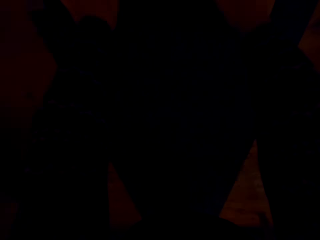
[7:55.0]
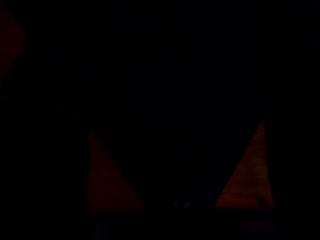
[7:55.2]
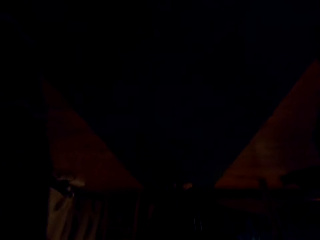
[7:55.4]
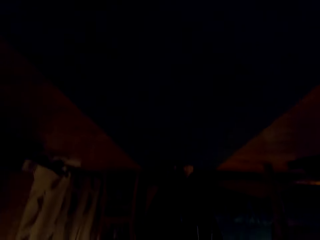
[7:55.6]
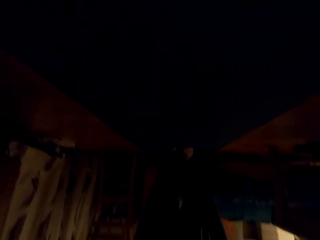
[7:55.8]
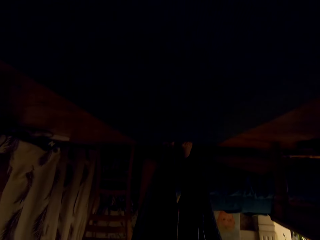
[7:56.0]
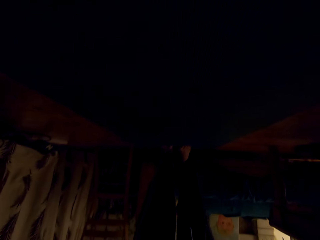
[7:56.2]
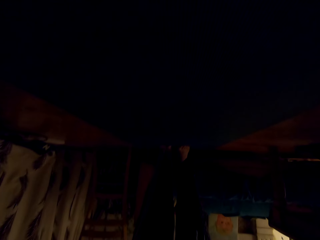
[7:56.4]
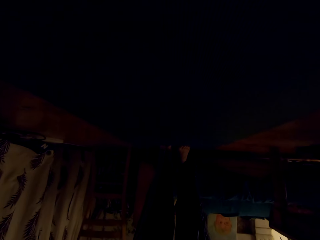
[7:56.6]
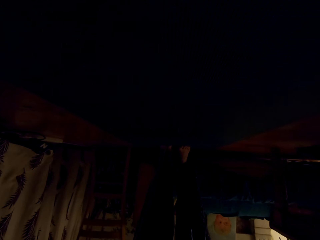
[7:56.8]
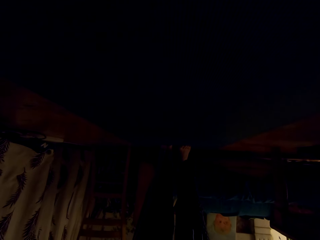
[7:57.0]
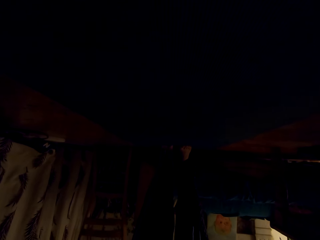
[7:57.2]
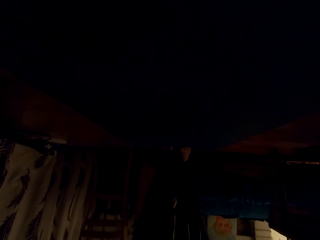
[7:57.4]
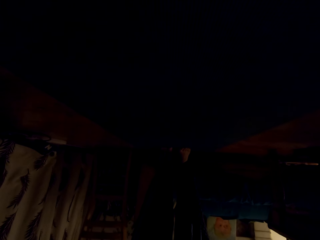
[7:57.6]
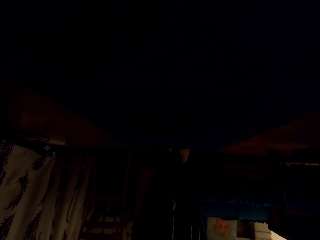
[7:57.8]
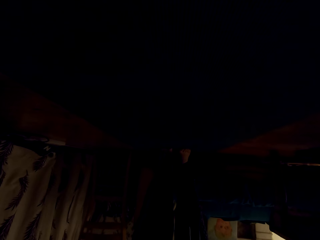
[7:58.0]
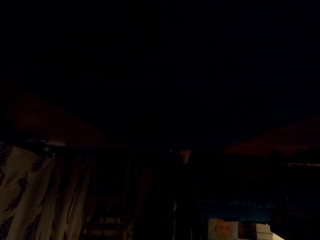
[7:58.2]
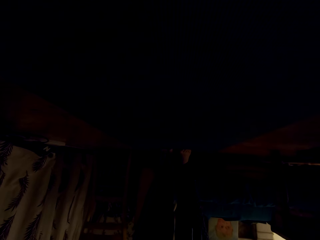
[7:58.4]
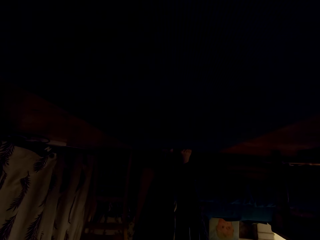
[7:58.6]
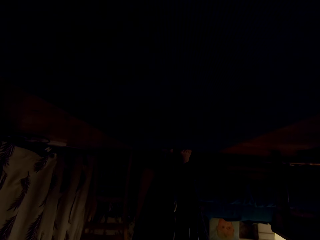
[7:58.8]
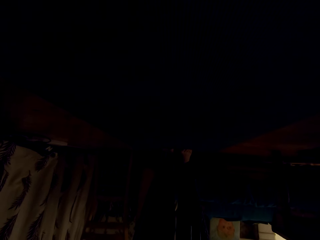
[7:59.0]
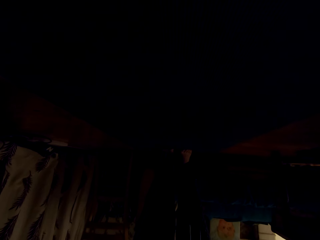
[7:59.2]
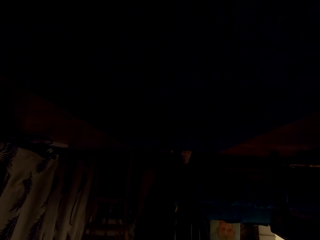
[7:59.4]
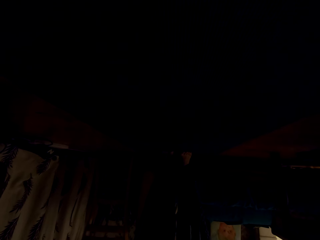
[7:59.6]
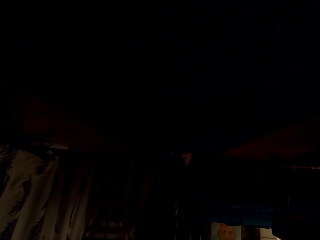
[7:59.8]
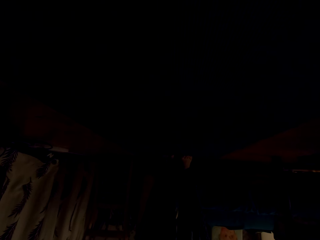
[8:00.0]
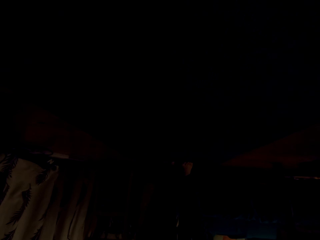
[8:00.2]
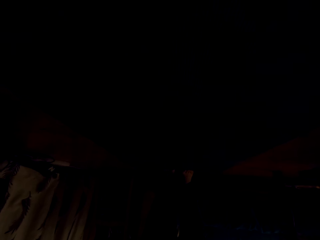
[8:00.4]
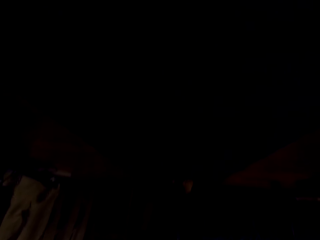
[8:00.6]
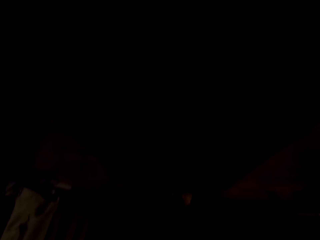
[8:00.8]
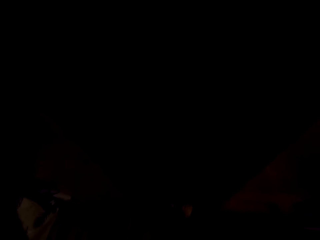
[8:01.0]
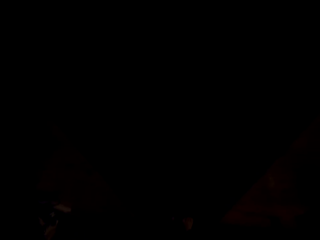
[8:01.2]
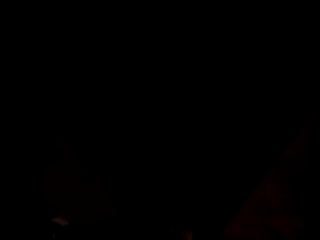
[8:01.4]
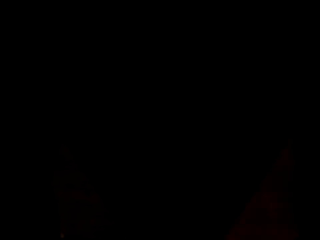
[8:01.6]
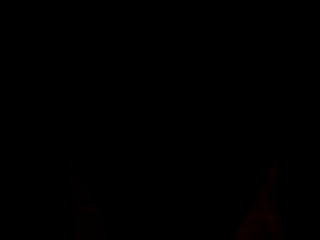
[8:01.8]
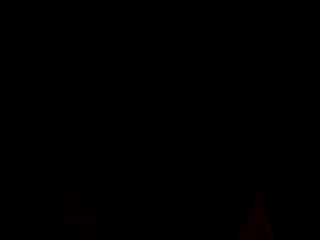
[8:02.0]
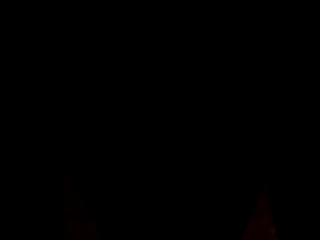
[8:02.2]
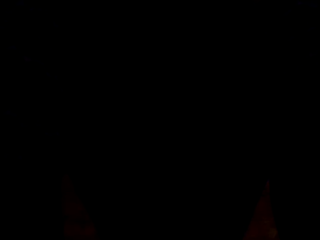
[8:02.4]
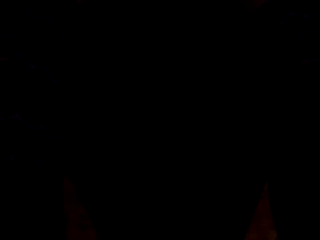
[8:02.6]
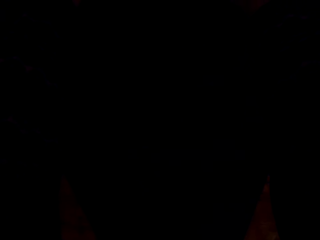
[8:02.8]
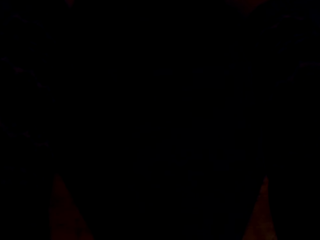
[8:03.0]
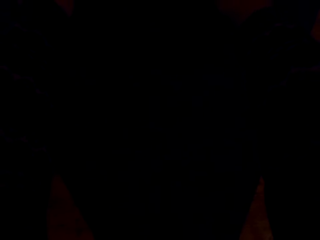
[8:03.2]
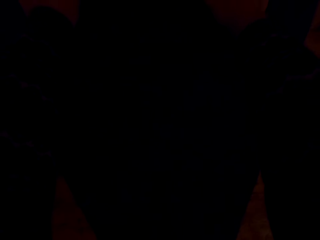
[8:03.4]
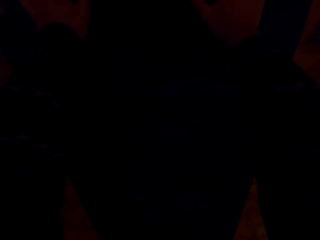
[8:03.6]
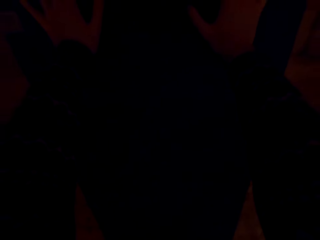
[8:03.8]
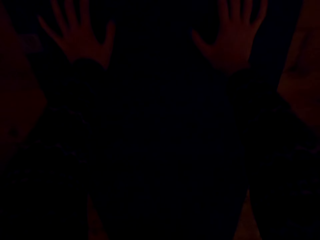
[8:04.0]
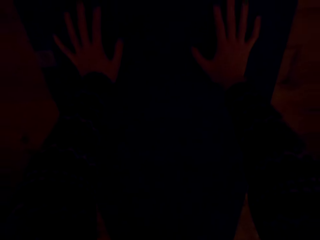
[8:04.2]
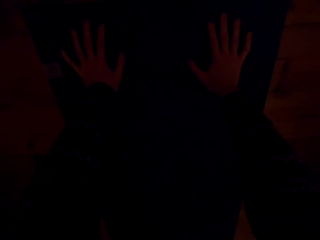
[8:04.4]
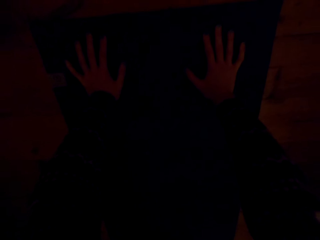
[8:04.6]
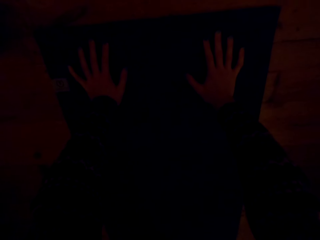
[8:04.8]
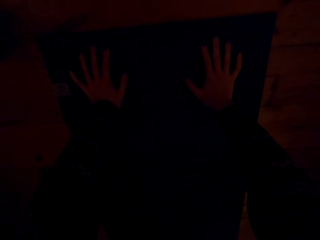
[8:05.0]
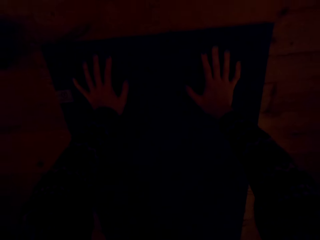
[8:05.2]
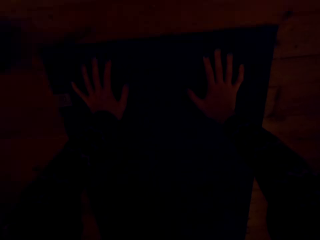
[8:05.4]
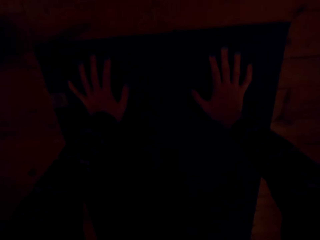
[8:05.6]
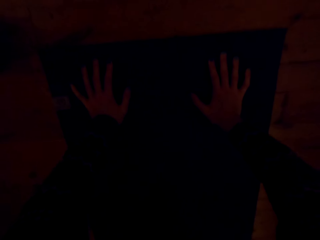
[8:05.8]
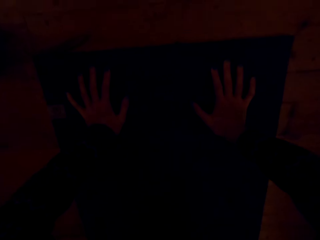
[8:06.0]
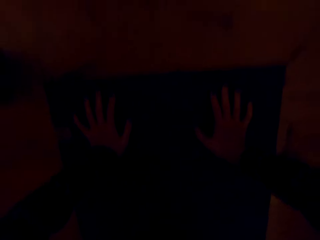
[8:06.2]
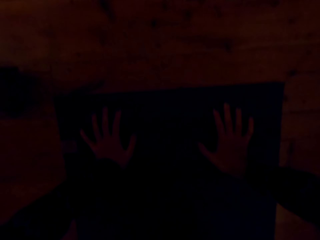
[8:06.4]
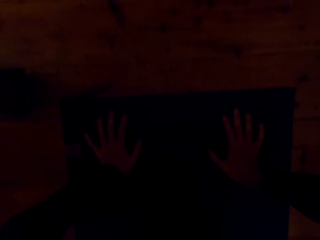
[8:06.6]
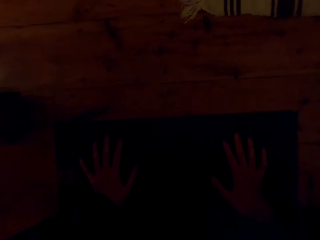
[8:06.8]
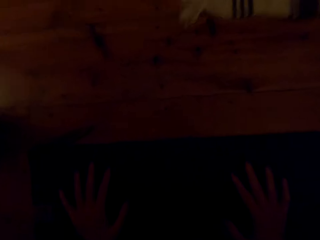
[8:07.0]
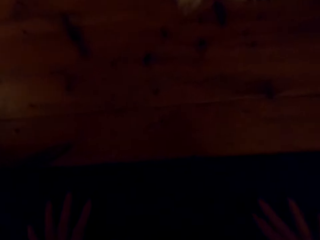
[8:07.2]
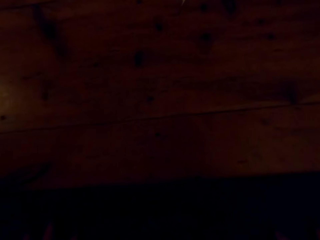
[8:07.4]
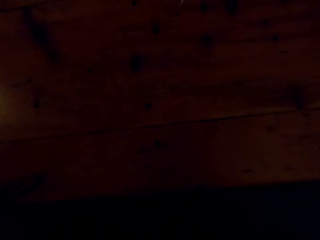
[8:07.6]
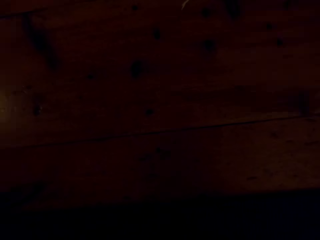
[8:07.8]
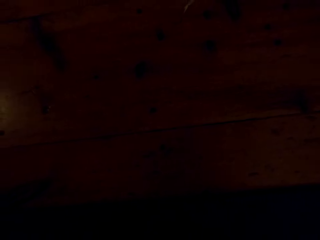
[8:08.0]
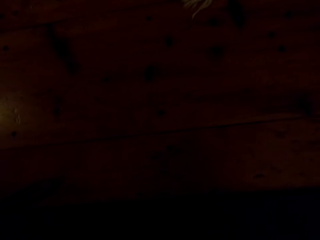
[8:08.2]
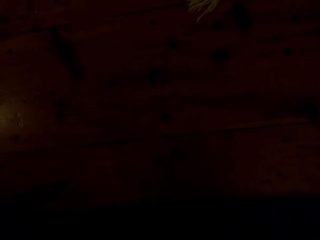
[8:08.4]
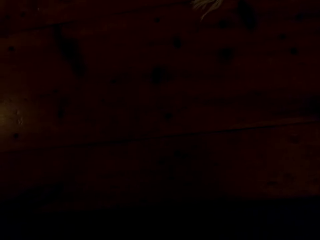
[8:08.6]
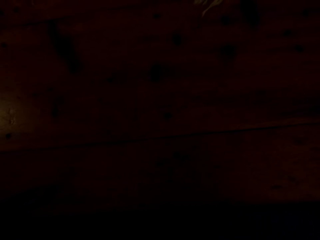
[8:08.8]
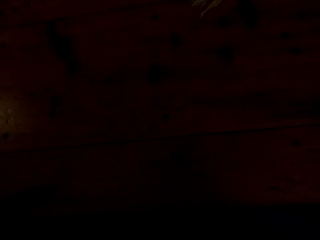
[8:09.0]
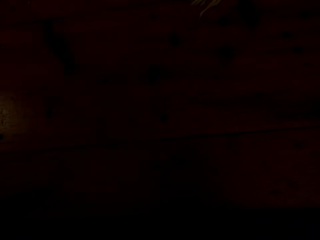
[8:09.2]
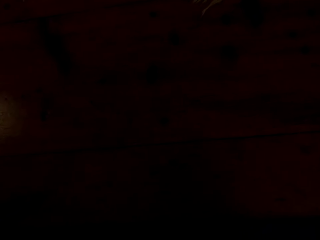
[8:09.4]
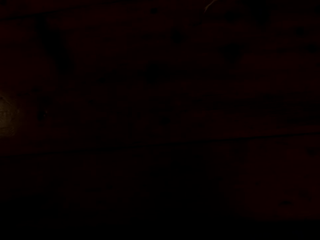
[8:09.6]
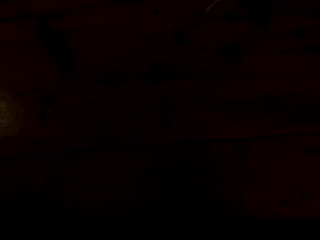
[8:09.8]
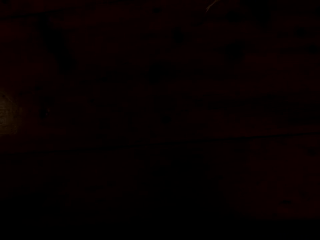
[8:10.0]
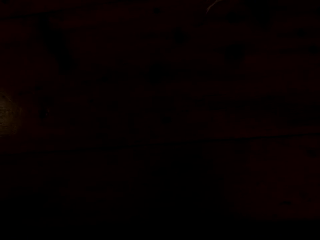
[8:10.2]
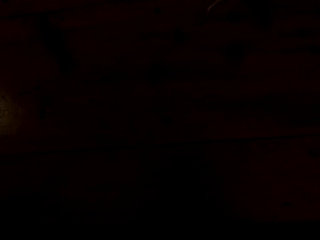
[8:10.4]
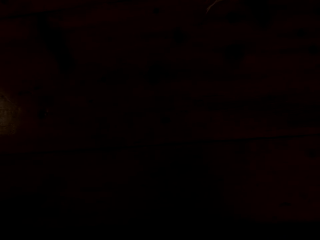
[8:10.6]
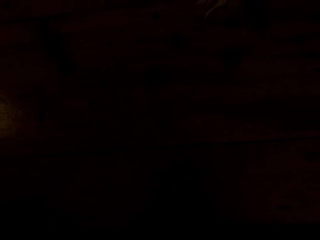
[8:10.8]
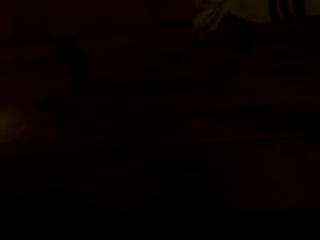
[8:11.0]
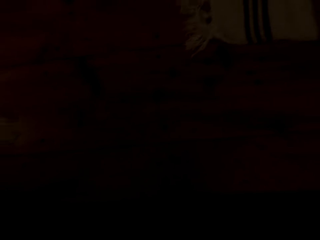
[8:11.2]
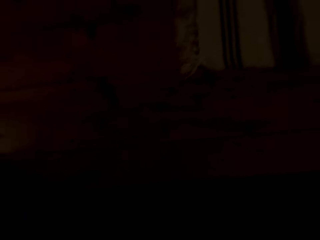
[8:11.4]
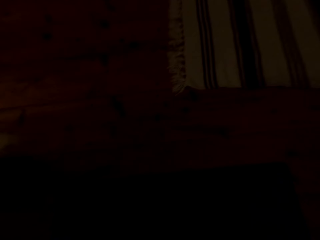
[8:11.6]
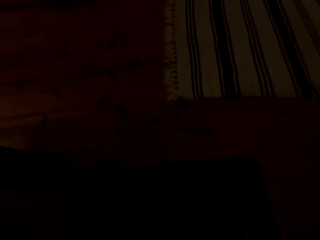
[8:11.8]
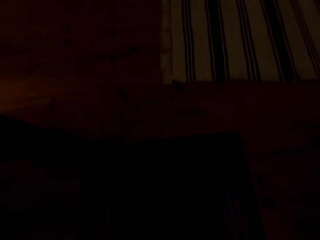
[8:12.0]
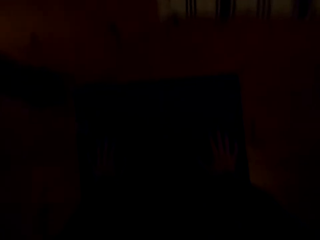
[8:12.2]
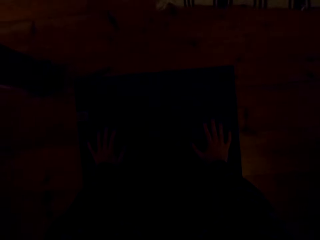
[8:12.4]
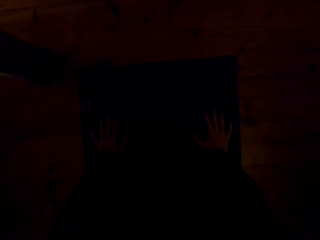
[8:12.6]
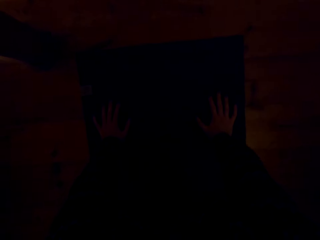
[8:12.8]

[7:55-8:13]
The camera wearer does press ups. They do press ups.

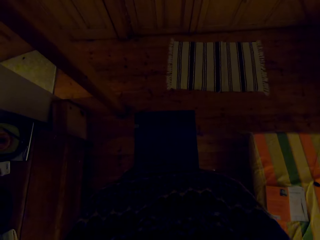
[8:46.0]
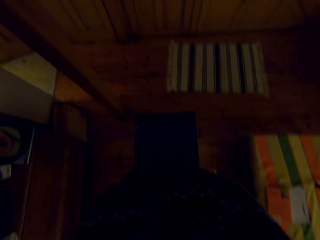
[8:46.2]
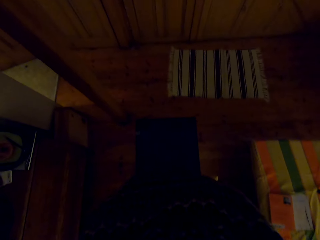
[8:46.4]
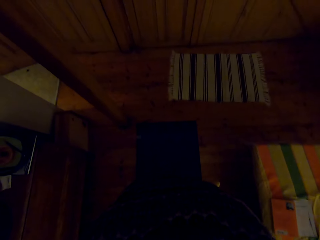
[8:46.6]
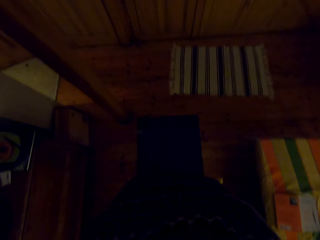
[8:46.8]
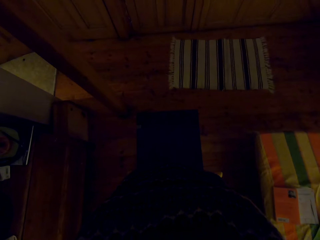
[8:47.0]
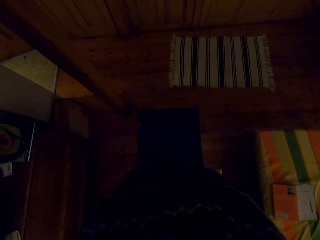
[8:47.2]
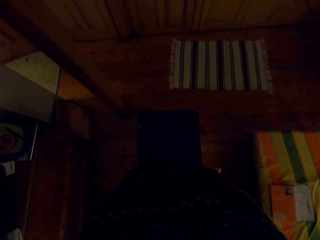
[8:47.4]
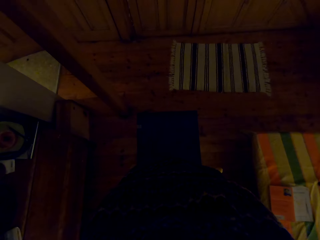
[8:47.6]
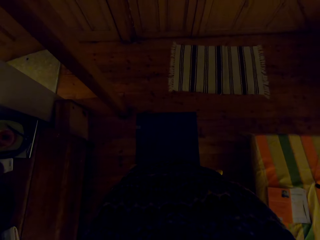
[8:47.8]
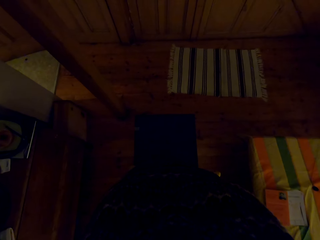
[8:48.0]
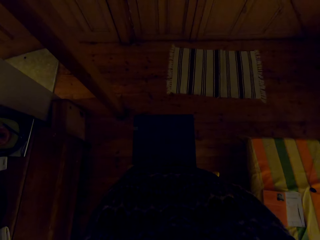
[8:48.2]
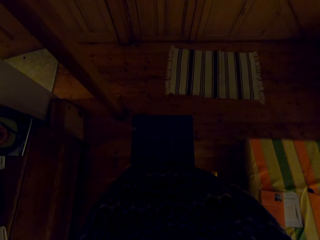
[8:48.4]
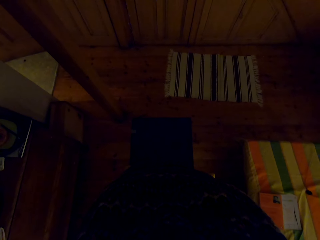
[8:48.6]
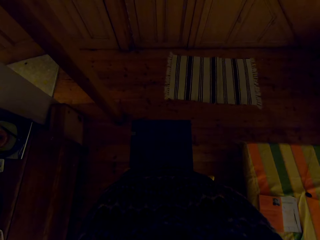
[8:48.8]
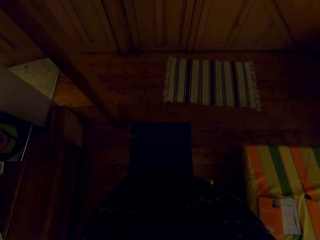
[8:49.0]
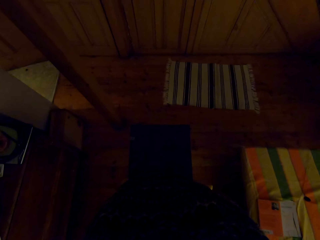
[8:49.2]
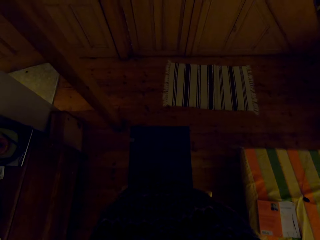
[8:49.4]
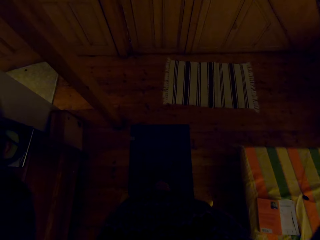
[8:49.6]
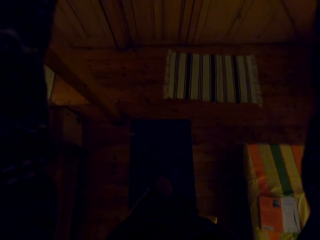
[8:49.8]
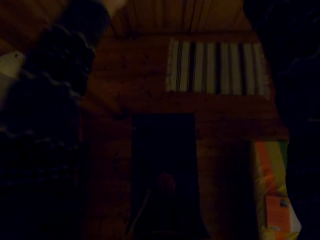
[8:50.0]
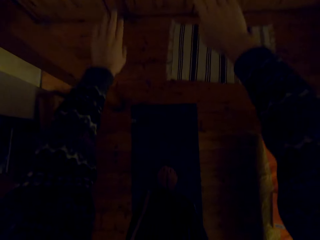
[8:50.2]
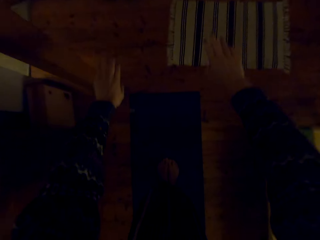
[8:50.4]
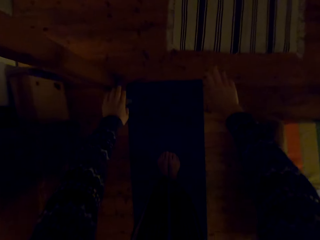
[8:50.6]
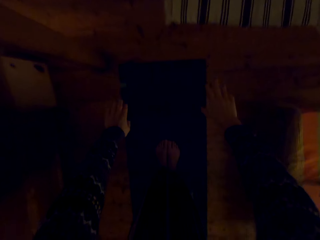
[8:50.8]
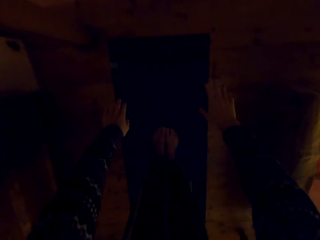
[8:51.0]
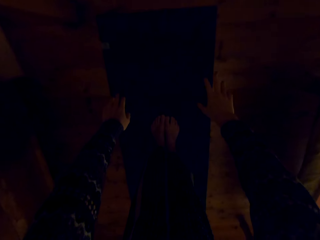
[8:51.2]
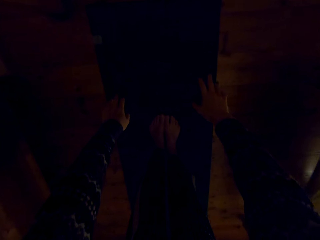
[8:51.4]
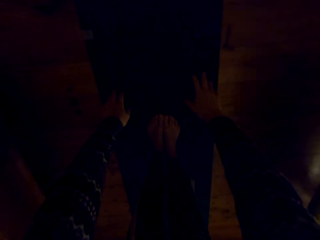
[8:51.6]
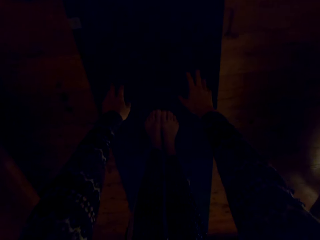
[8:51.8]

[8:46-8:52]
The camera wearer bends down.
